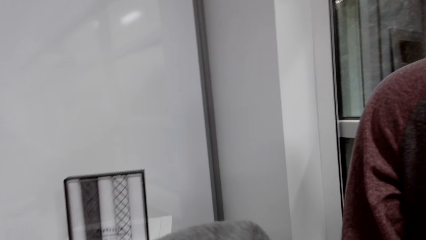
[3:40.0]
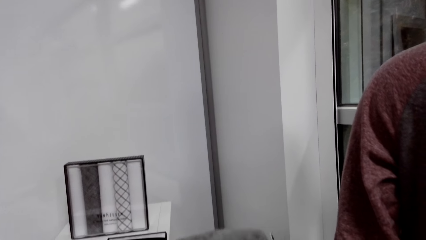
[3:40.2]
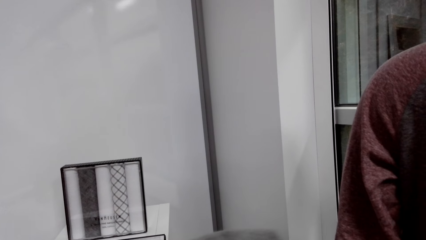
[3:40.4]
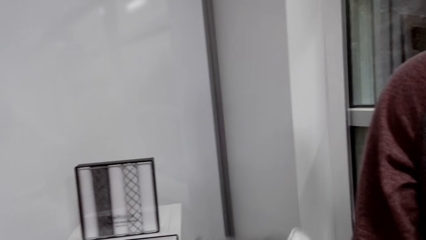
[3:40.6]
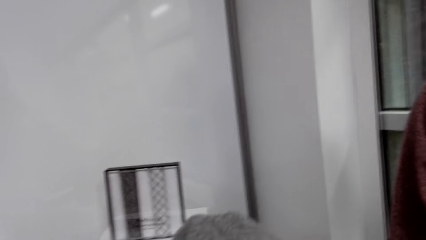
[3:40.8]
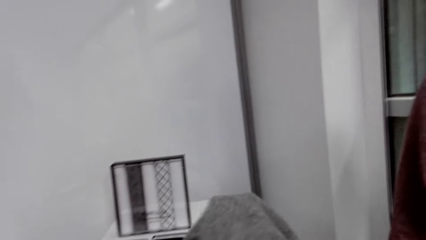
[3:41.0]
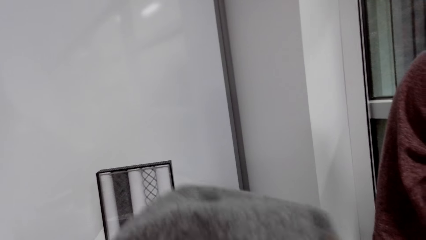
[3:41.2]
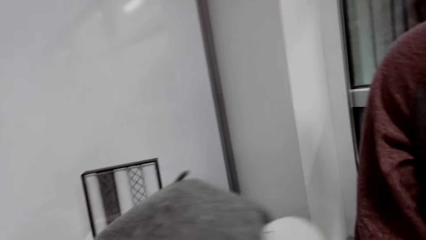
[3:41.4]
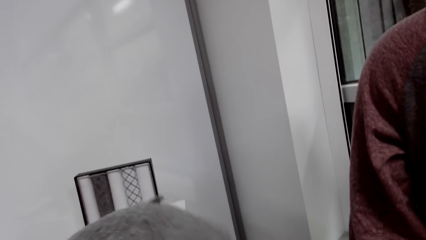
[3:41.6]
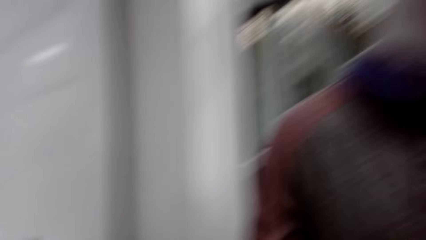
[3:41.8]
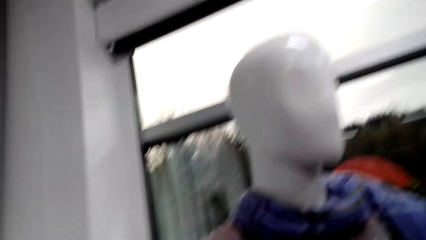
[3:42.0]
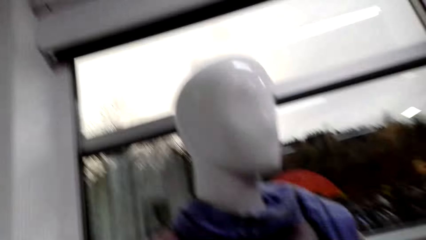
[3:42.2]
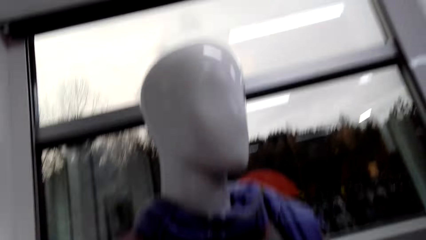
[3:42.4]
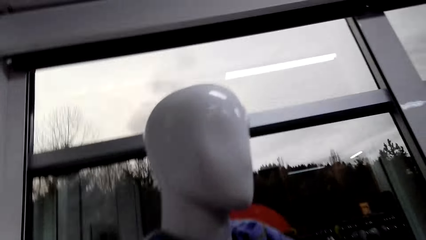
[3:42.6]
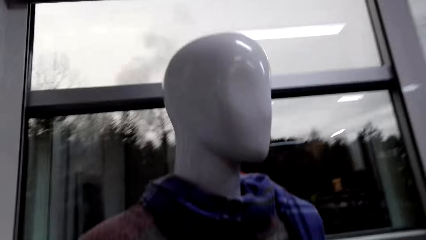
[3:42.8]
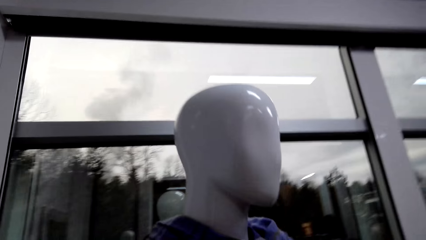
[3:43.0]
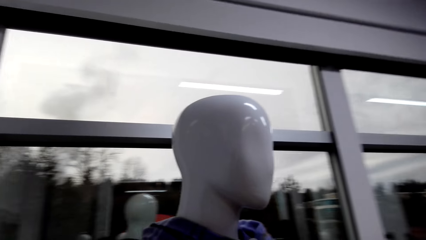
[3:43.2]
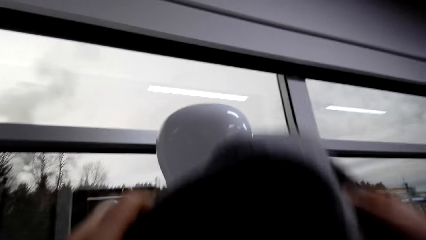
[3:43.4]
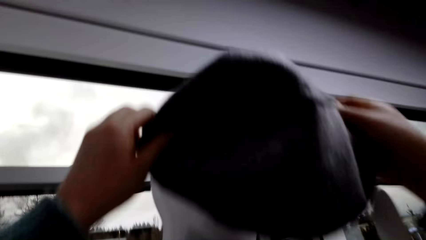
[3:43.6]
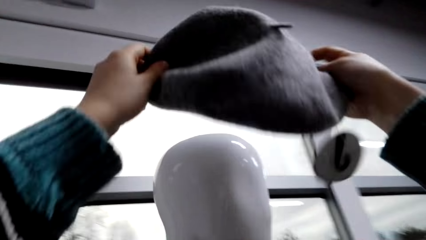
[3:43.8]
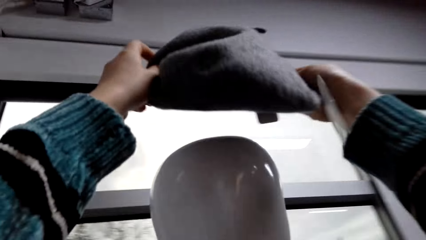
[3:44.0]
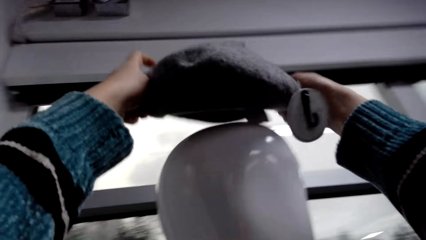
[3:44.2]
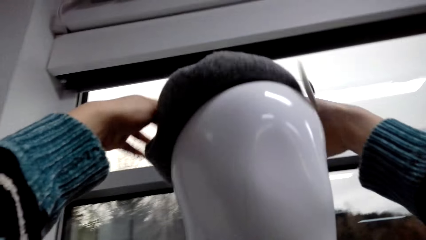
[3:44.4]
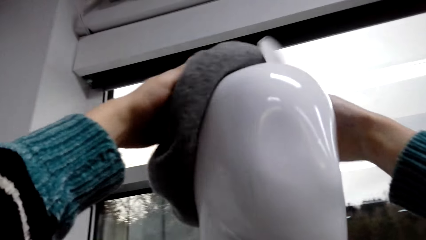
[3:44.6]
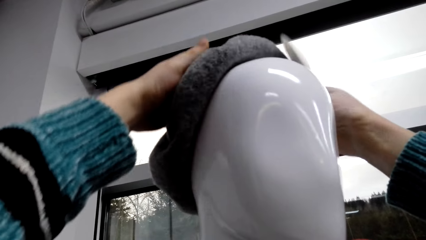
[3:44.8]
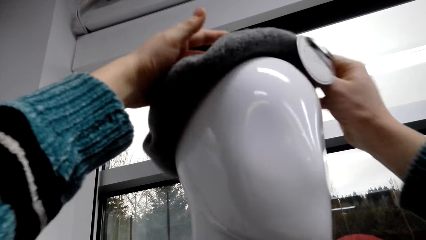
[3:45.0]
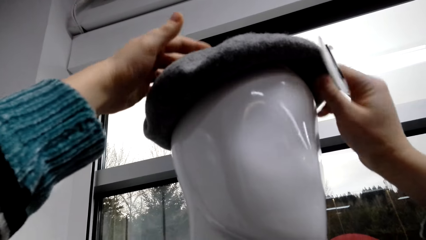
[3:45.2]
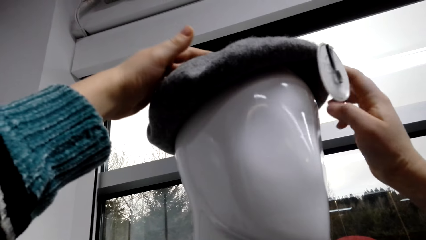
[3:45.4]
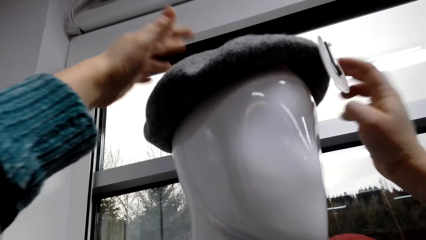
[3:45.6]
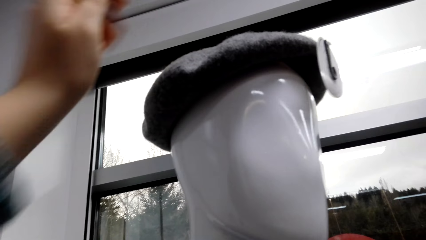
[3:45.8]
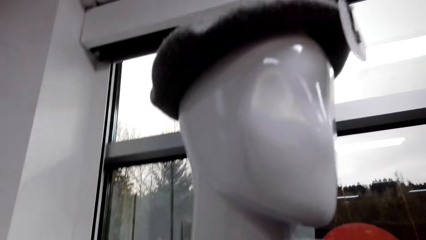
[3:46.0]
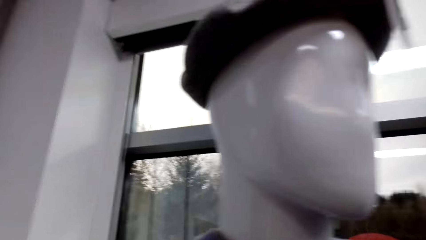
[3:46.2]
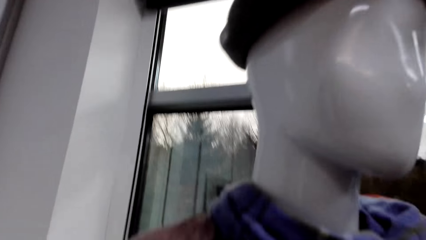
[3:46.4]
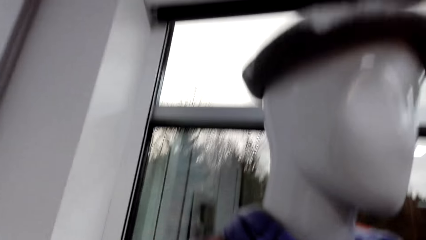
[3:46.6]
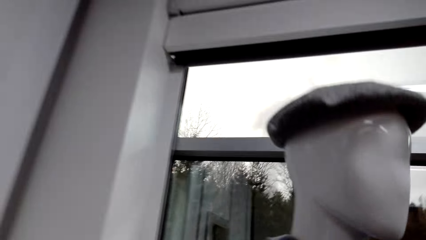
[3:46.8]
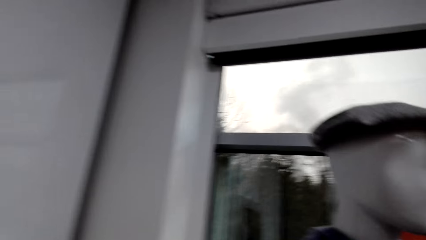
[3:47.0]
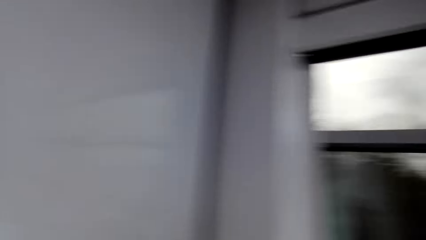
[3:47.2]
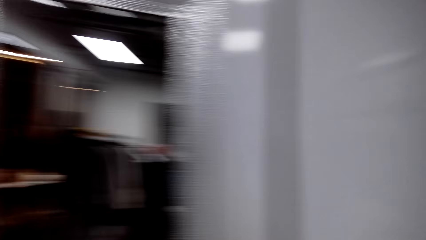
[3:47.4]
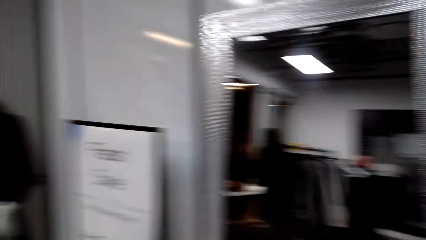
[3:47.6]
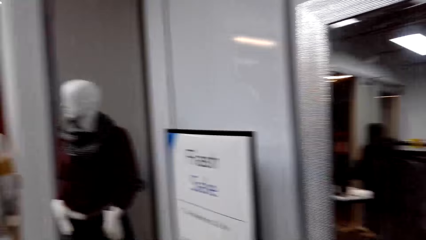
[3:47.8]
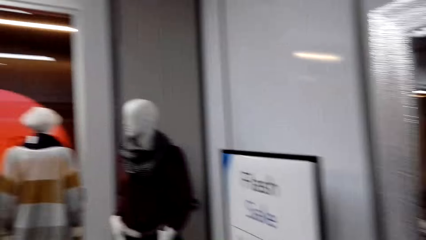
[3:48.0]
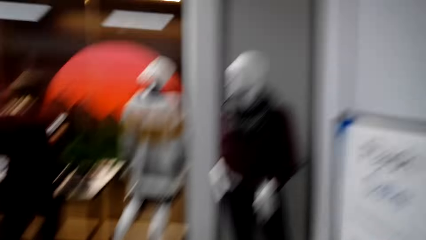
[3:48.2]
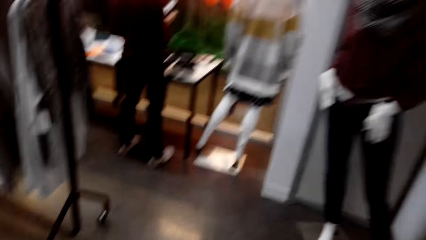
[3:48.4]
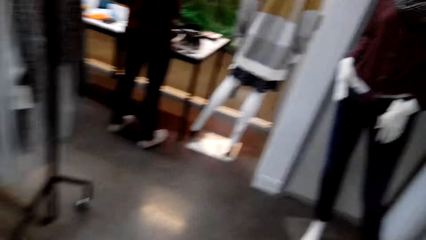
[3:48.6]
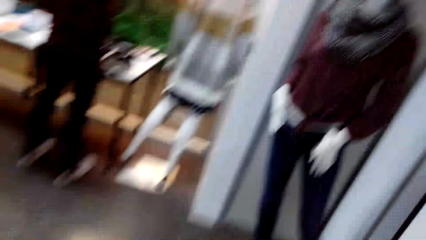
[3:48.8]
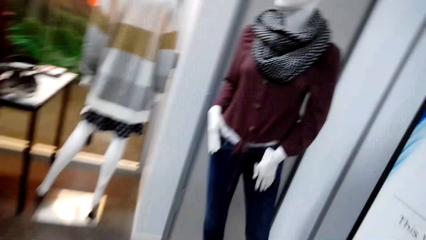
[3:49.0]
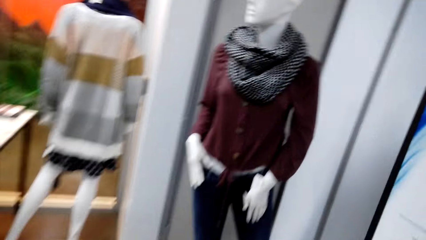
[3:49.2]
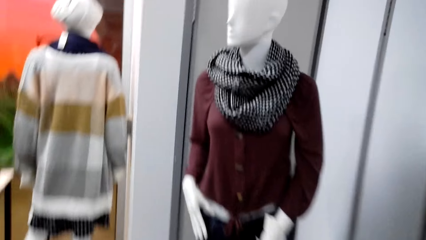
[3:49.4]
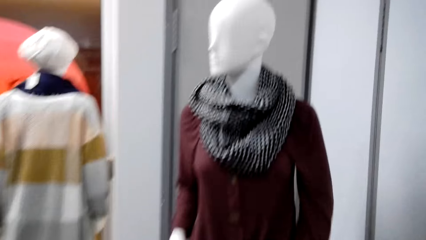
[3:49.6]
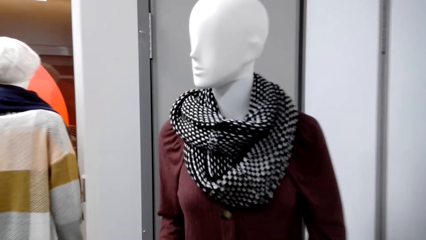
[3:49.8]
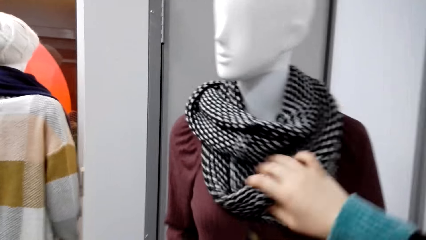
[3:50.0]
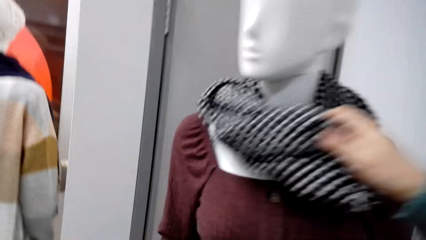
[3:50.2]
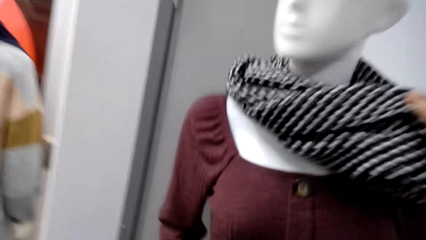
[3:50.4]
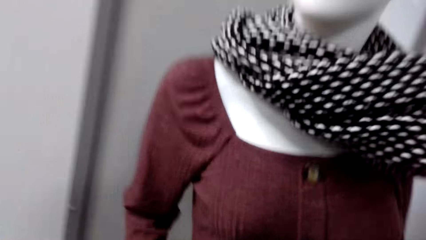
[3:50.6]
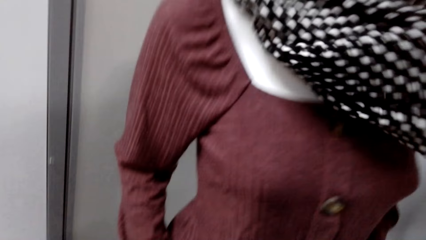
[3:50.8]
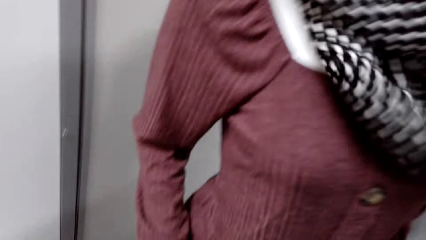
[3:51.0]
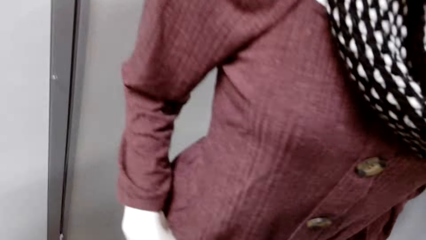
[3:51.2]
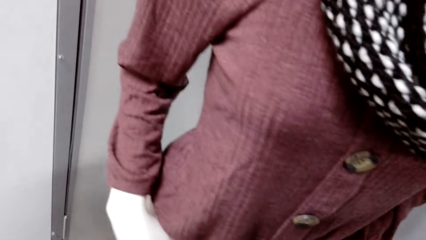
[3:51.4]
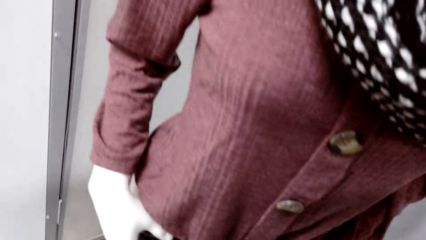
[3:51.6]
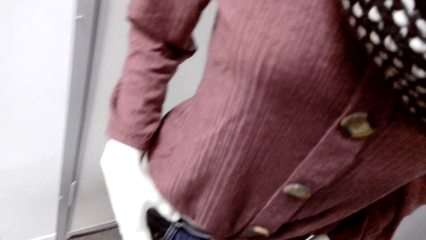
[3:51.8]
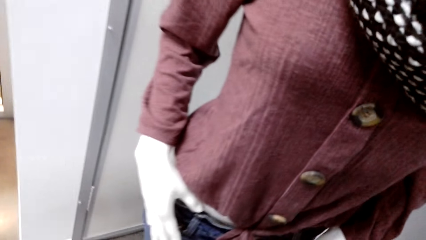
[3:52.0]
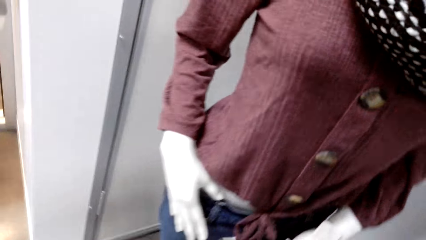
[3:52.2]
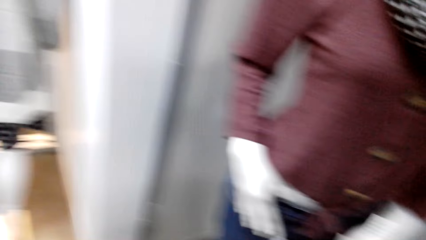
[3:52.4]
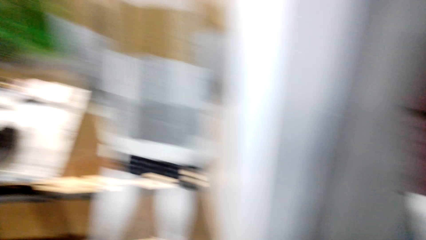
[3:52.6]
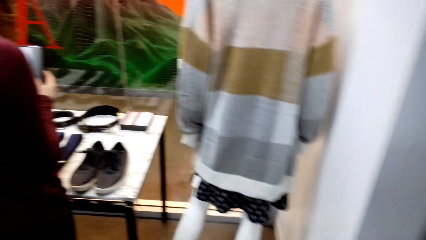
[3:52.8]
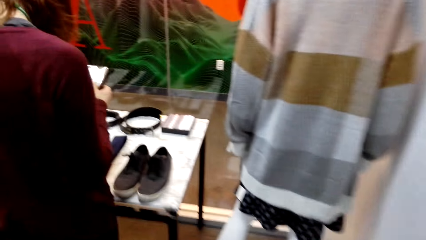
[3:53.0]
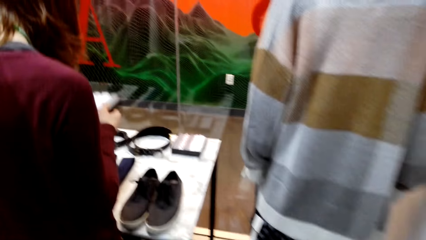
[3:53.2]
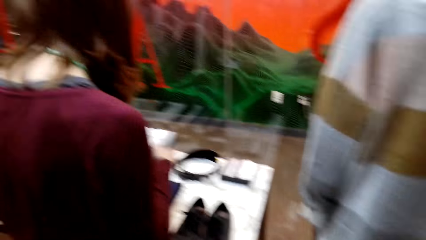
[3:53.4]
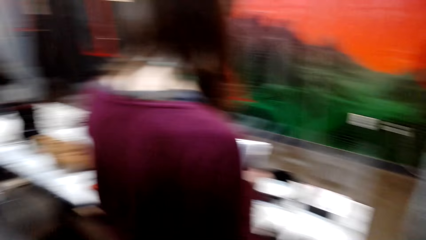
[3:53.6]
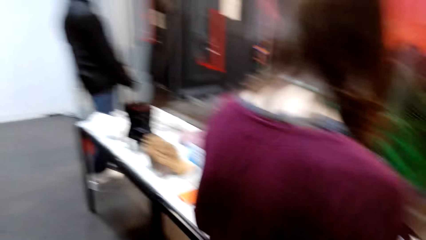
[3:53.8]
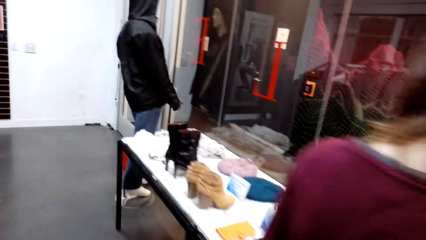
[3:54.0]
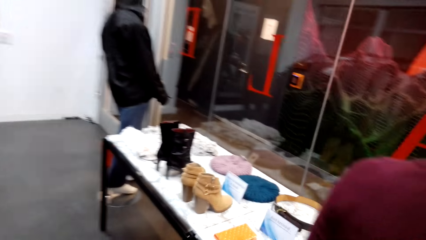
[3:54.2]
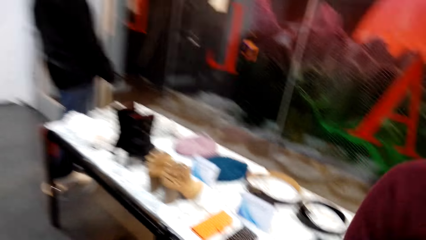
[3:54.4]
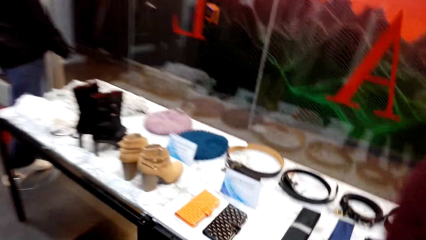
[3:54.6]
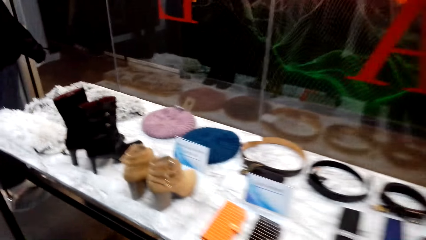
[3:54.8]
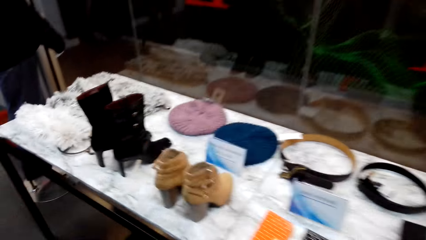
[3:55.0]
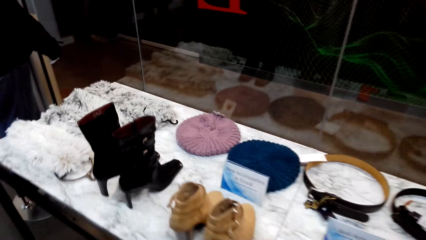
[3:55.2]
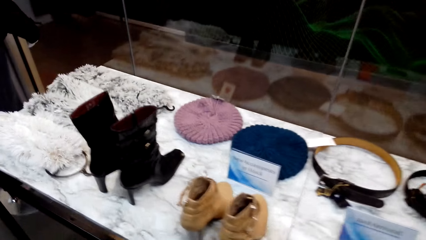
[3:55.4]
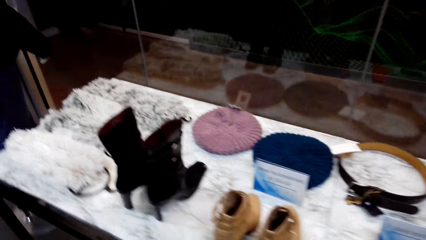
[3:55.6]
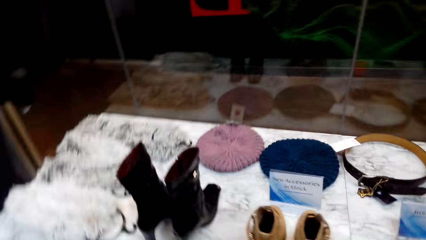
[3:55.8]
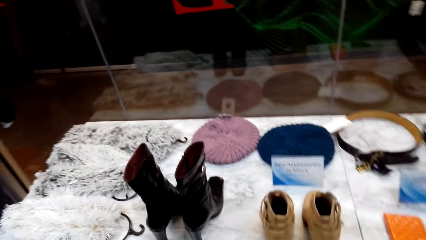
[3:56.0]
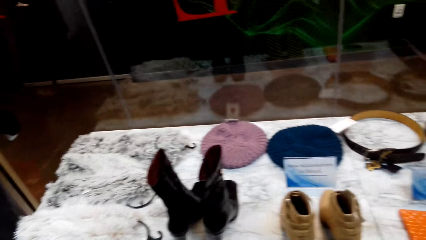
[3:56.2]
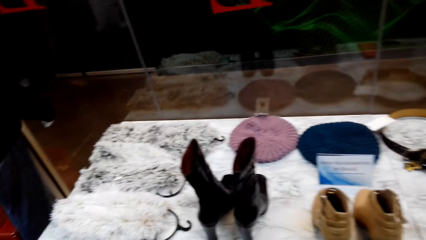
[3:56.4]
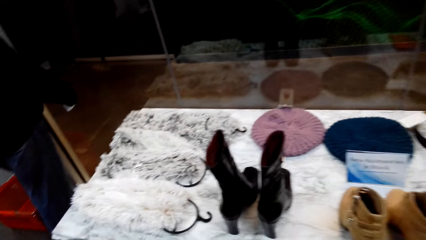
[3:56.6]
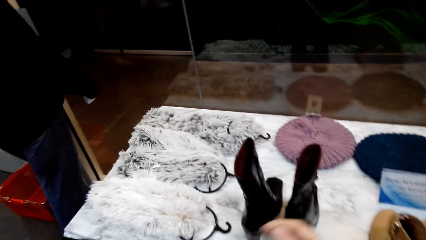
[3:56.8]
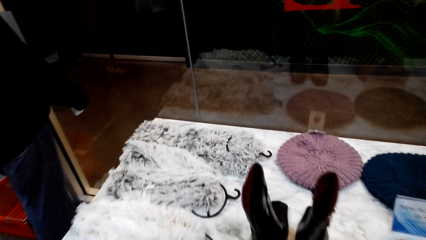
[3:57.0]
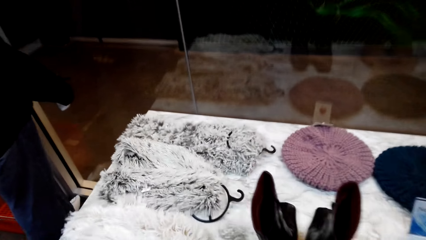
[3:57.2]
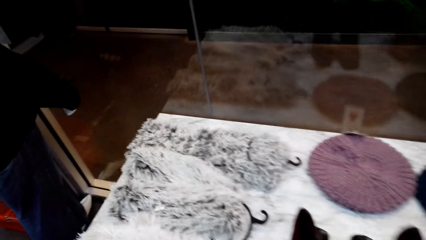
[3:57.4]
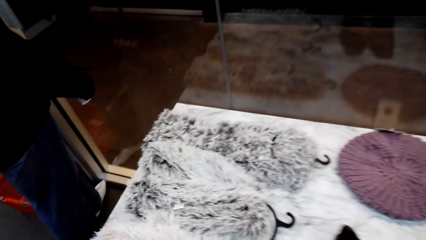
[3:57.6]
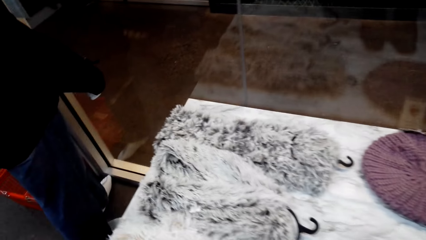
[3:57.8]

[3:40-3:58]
The camera wearer checks the winter cap. They put the winter cap on the mannequin. They walk around the store. They touch the scarf on the mannequin and look at the scarf. They walk around the store.
